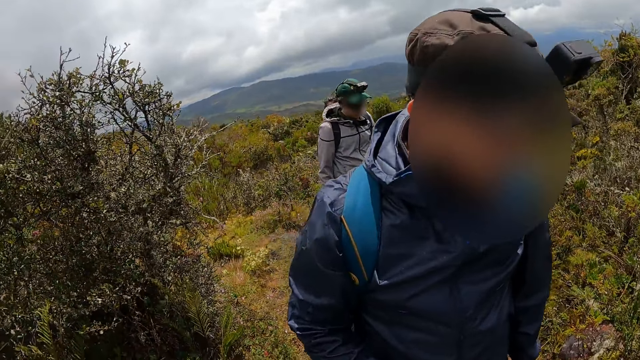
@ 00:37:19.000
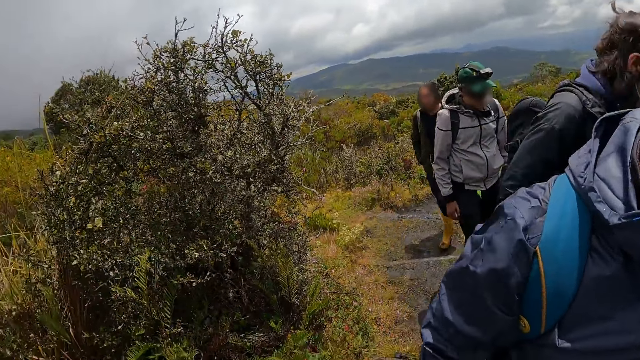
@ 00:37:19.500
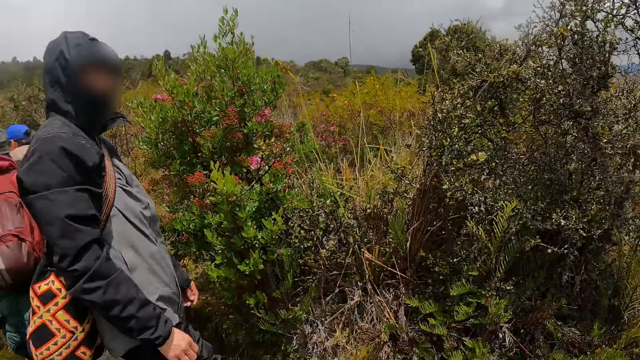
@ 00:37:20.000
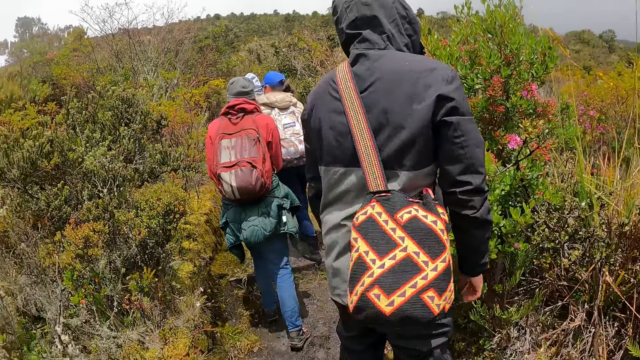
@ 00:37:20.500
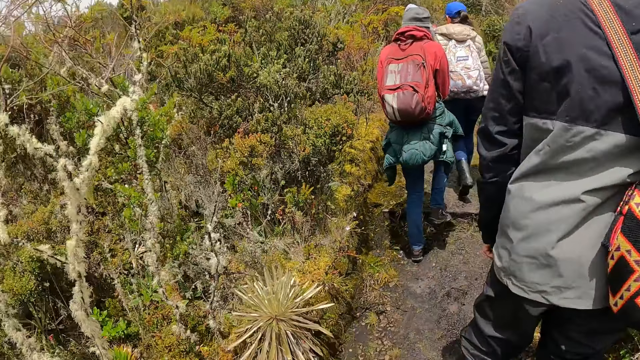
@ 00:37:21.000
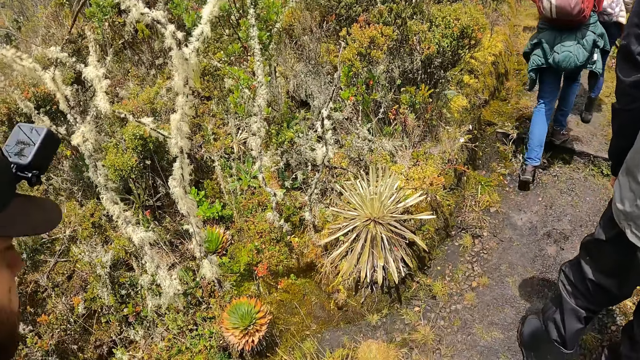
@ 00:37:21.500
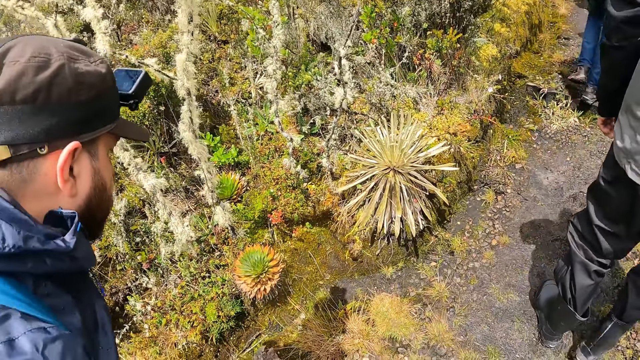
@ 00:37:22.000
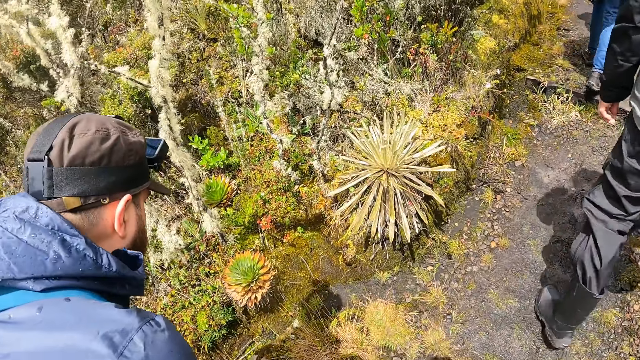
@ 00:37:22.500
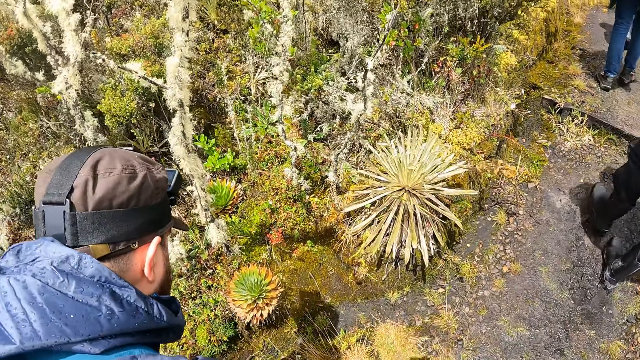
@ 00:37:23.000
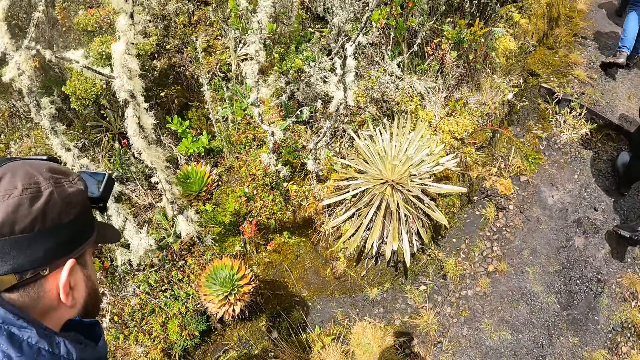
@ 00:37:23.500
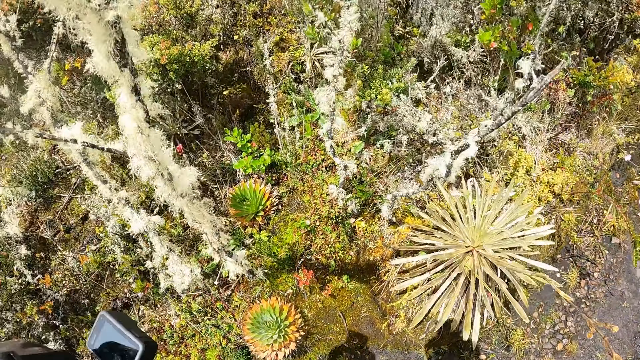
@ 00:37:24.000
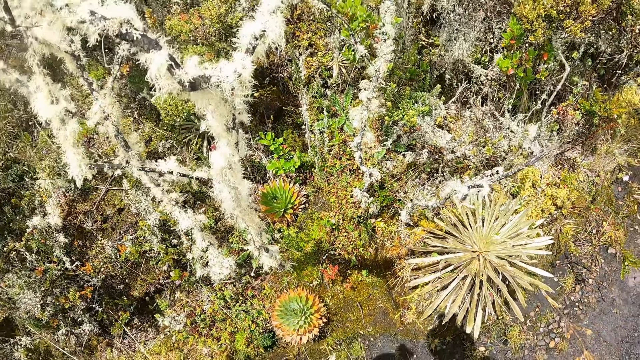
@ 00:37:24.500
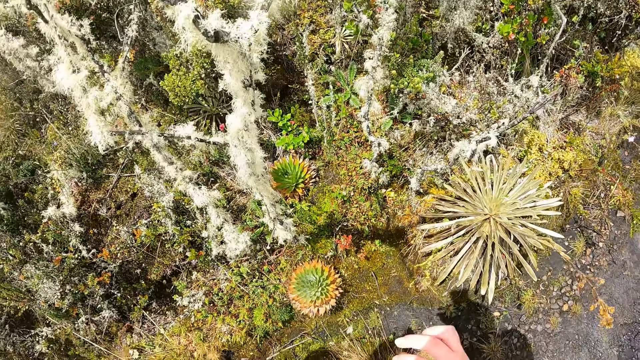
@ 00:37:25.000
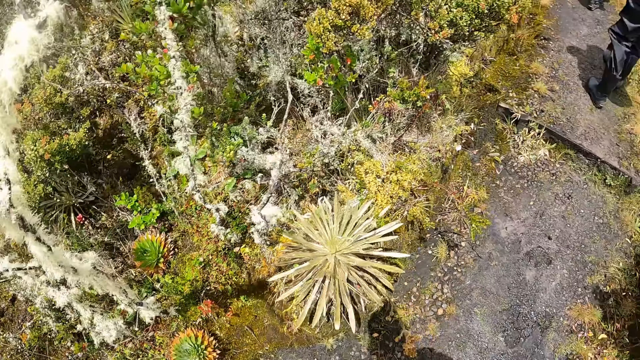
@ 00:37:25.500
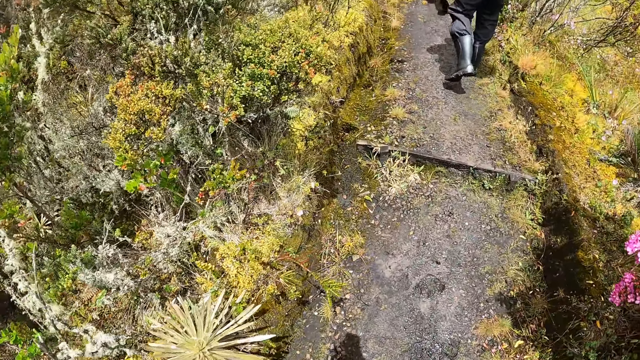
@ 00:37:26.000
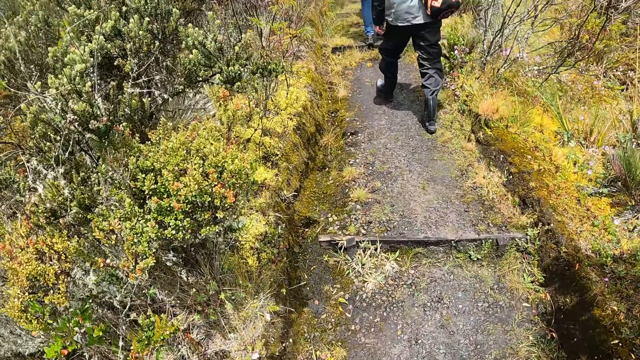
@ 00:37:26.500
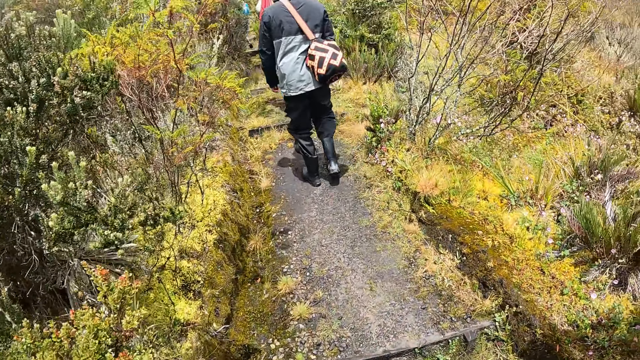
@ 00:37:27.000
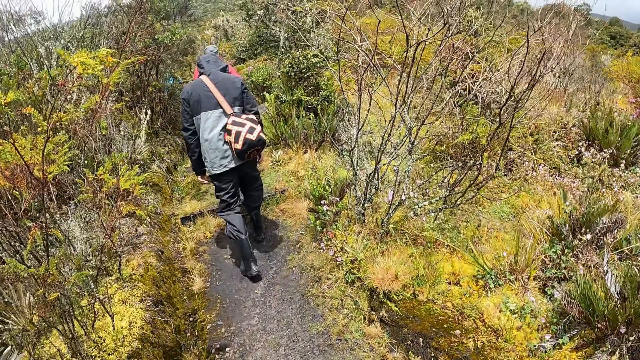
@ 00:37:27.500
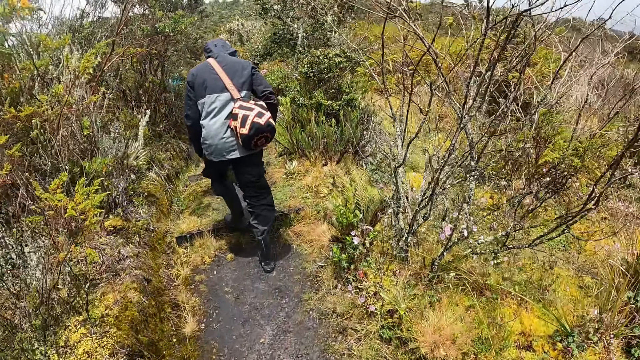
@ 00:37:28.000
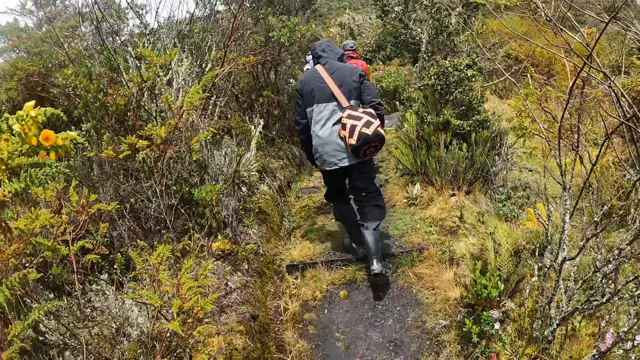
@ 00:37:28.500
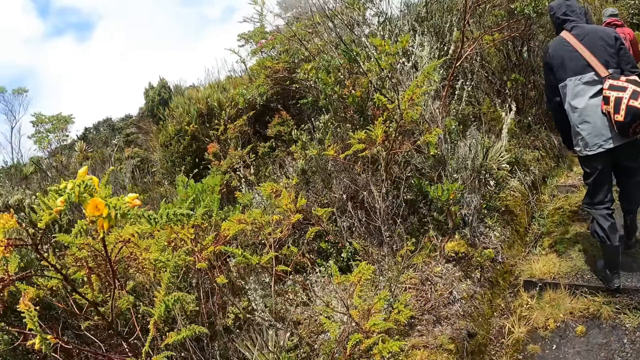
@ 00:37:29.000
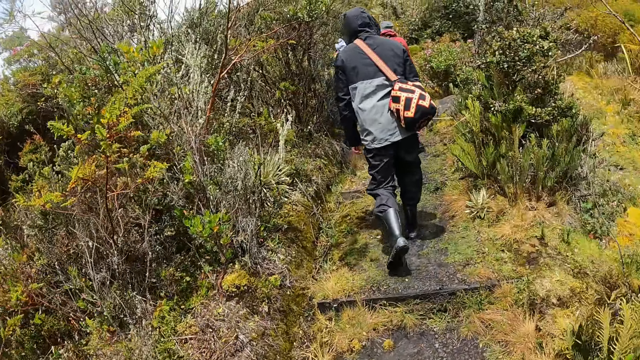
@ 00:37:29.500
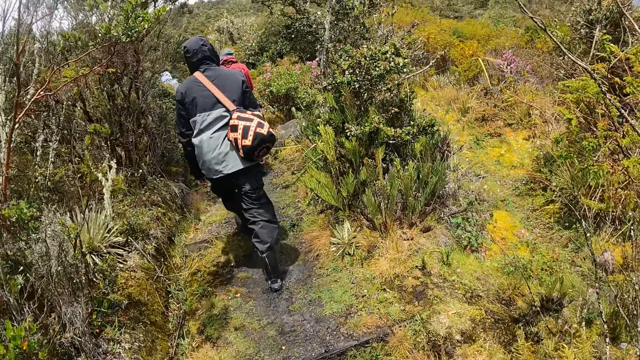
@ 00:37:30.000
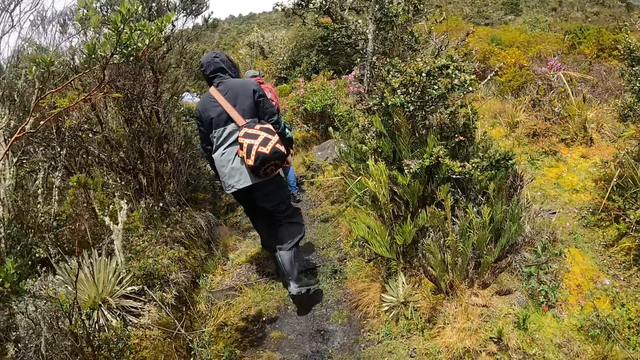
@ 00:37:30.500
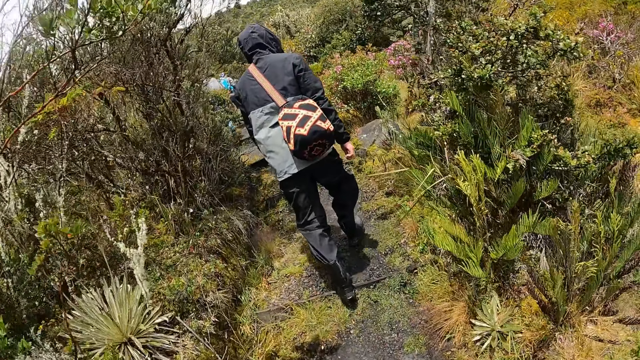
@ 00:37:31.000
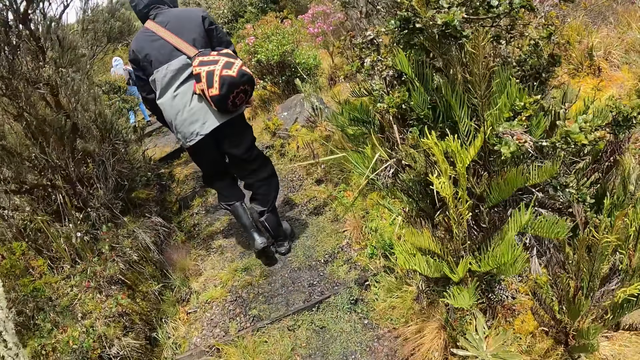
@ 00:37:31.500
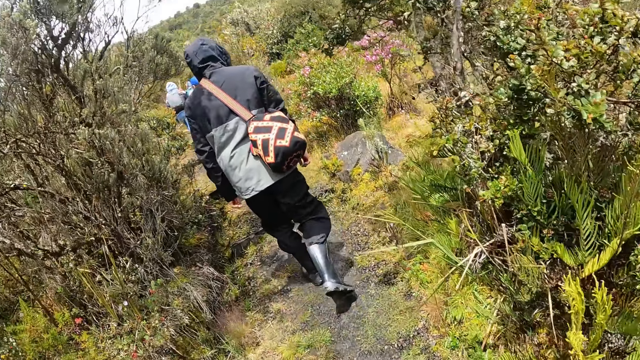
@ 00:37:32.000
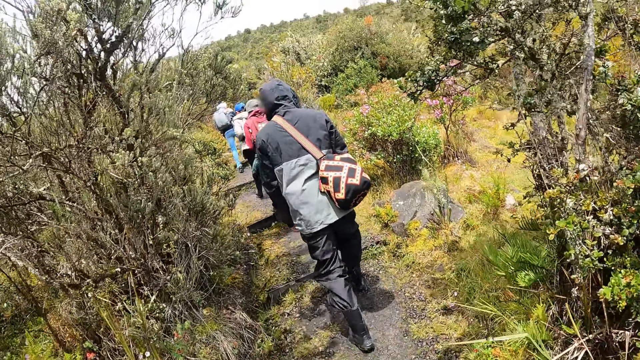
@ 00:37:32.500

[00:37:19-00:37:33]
The camera wearer converses with a man. They look around. The man bends down and stares at a plant. The camera wearer walks uphill. They look around.

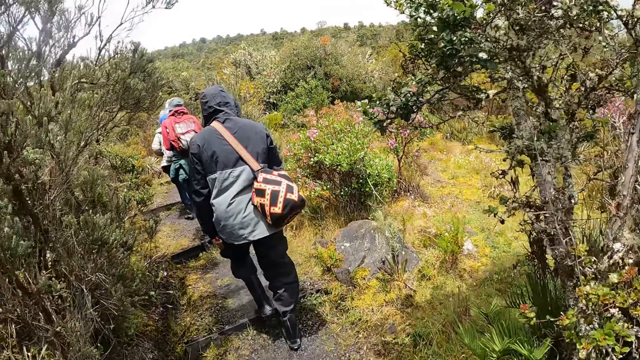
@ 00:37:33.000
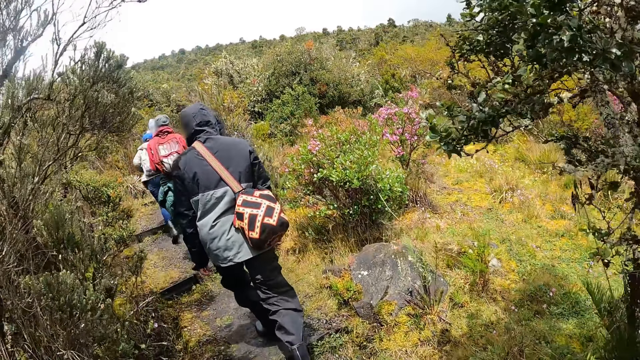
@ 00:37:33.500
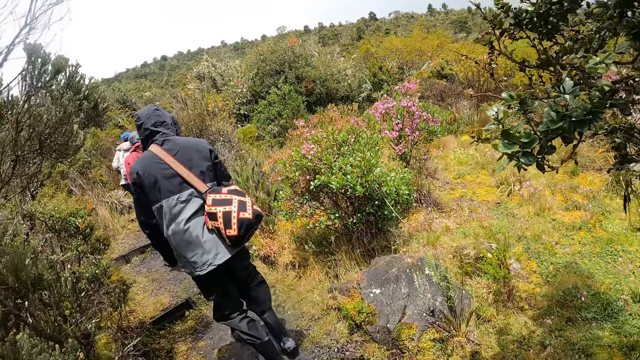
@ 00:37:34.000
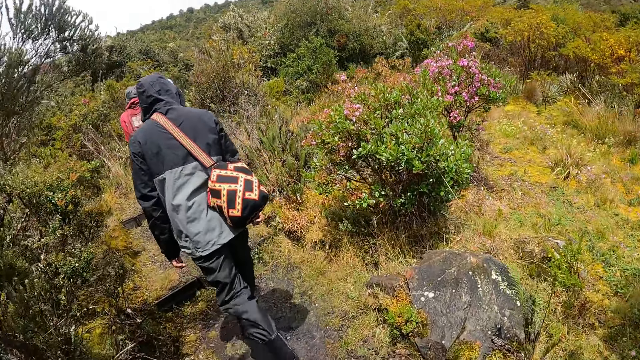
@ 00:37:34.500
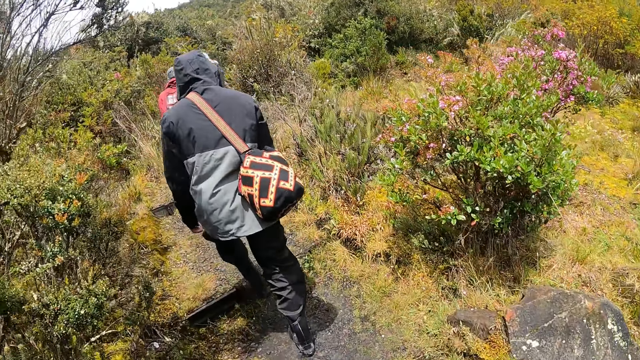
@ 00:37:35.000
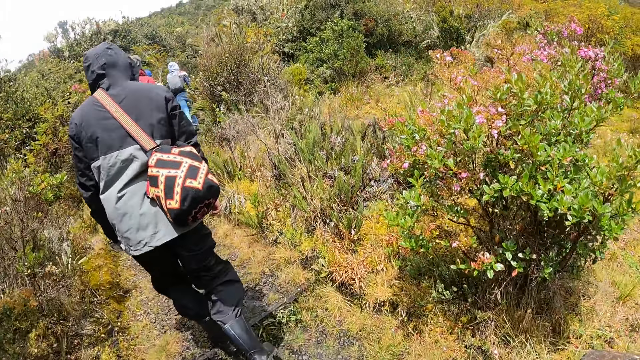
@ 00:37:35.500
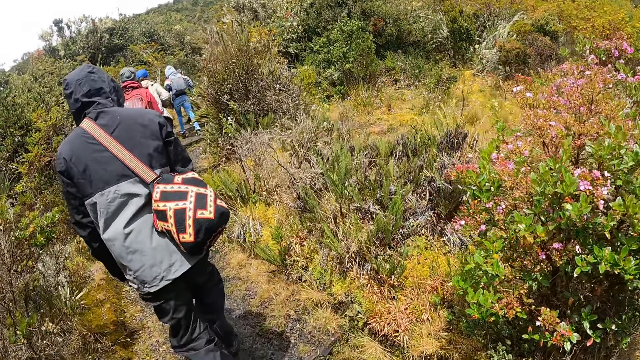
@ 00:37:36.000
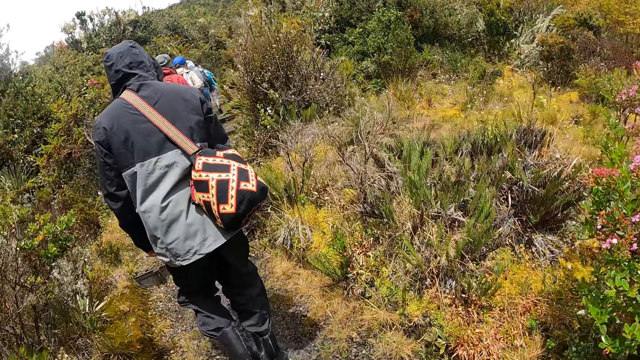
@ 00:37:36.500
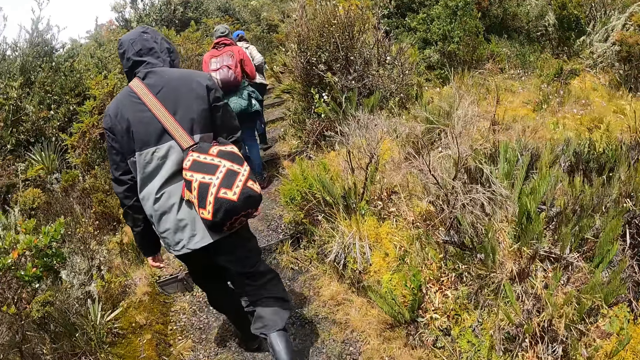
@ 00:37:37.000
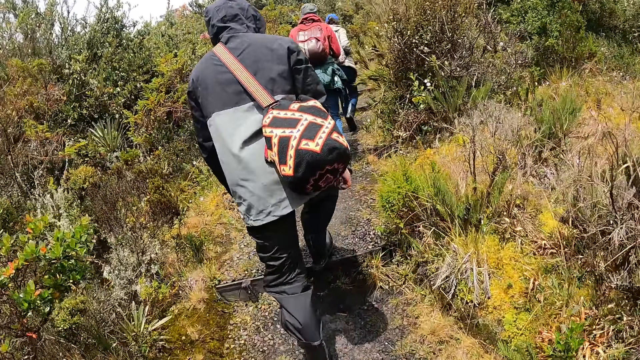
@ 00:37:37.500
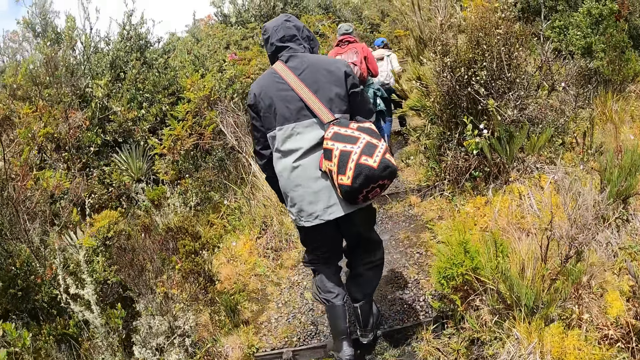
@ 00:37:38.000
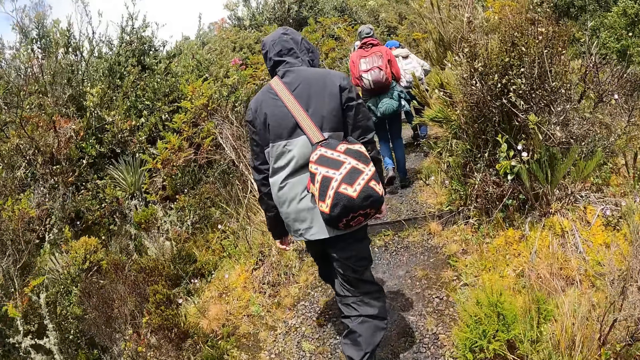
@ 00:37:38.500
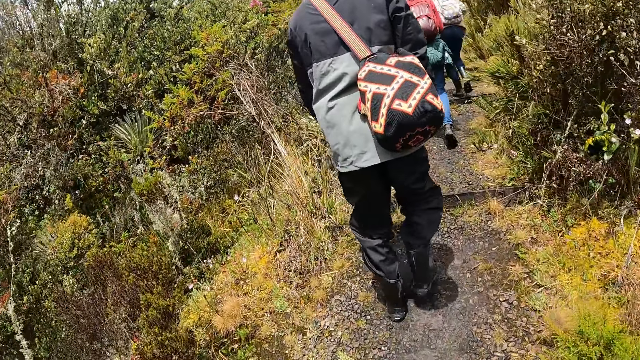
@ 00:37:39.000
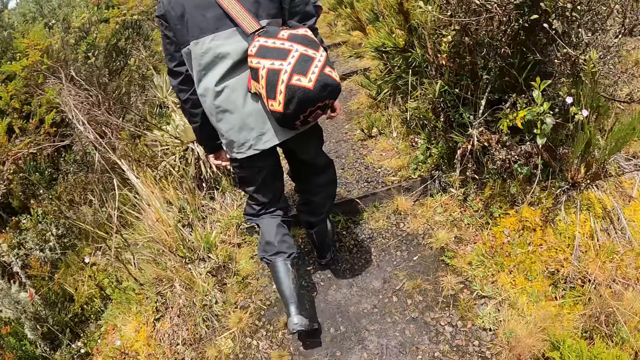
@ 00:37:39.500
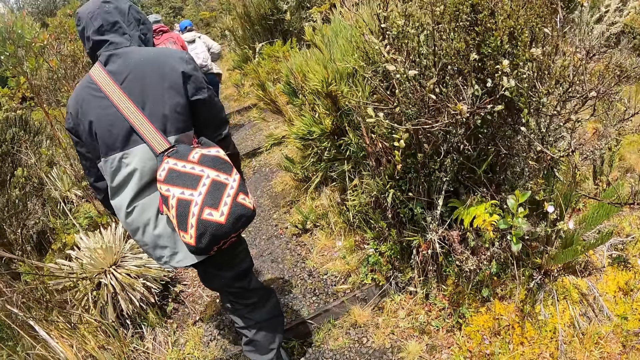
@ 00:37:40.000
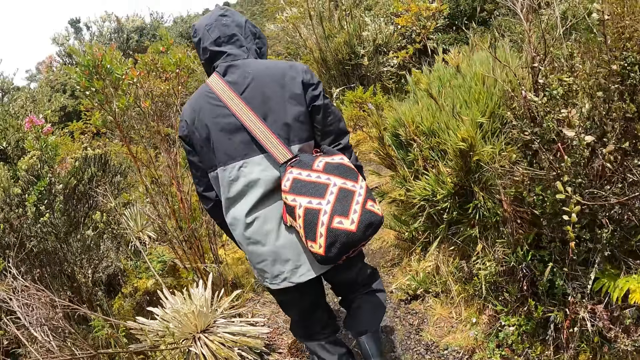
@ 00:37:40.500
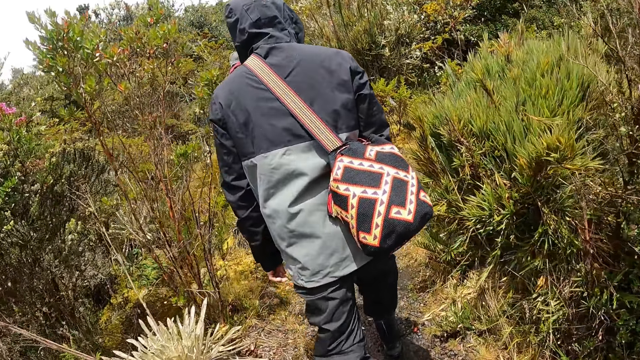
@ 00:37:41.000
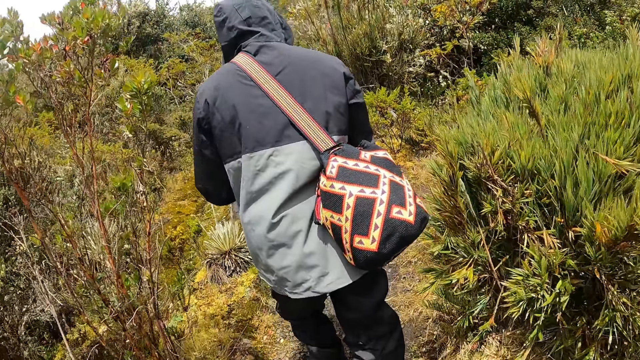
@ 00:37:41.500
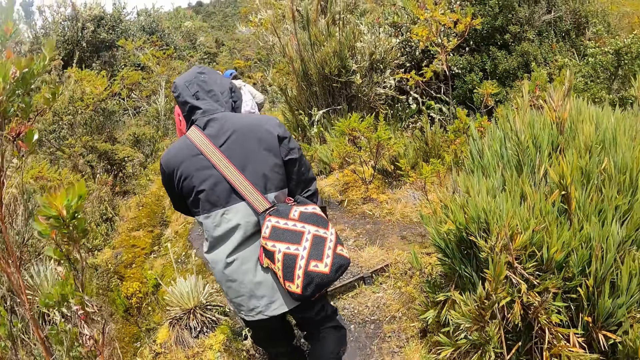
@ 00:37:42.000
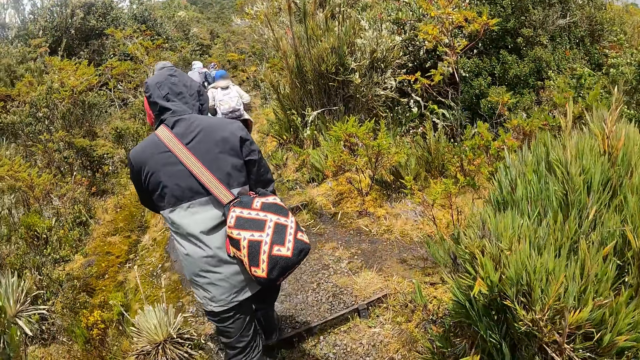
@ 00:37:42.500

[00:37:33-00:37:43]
A man walks uphill. The camera wearer looks at the man.
